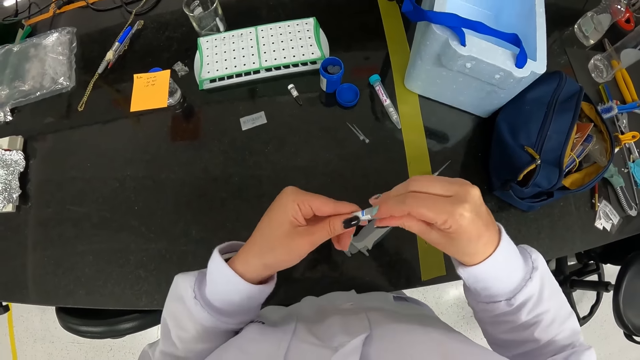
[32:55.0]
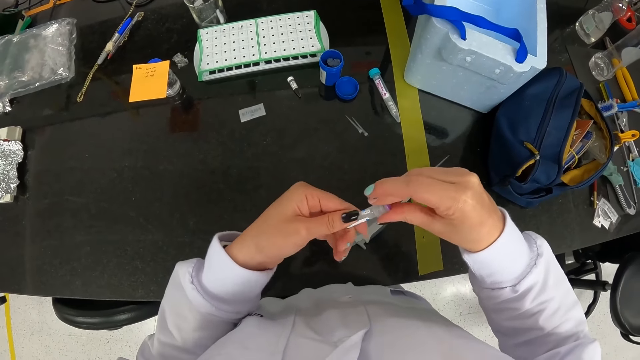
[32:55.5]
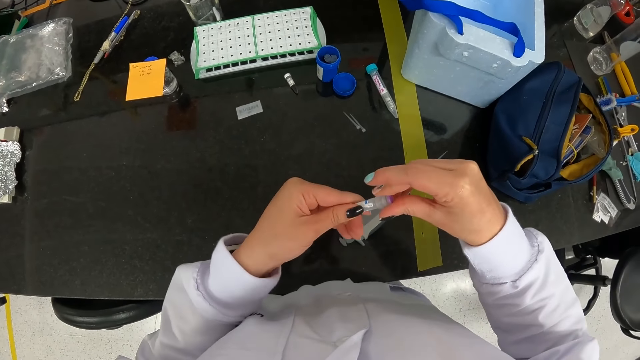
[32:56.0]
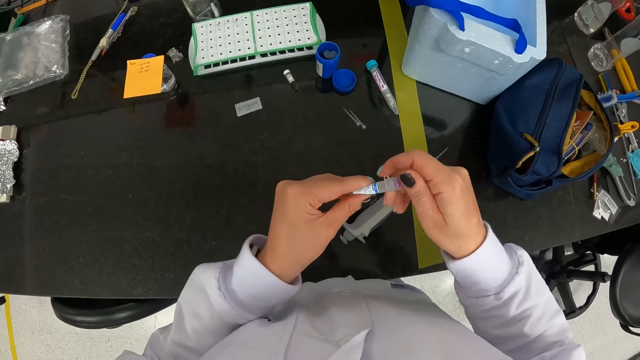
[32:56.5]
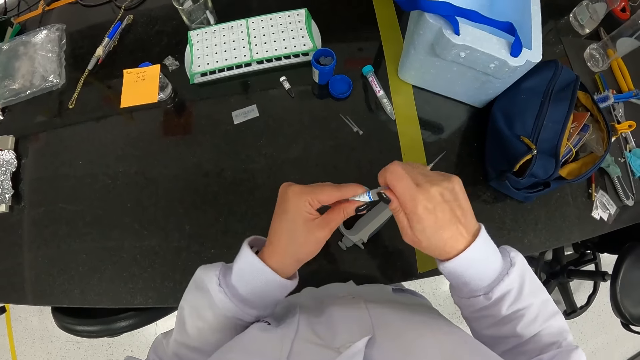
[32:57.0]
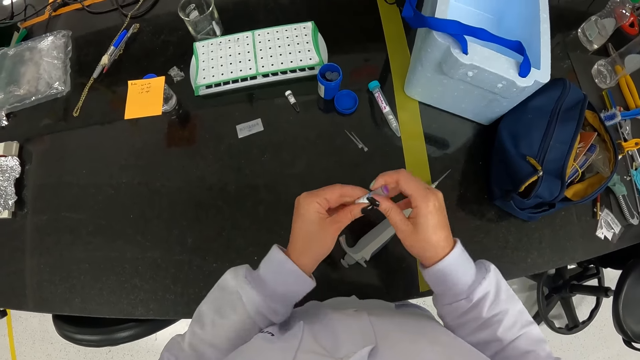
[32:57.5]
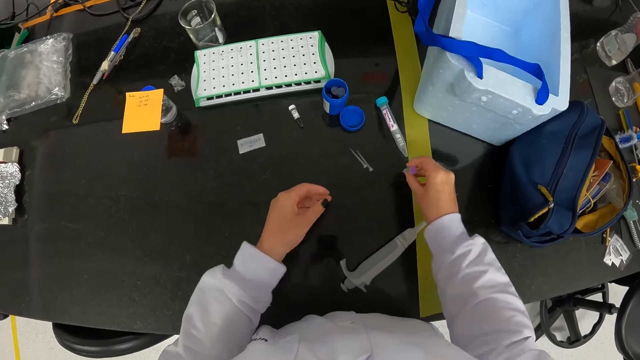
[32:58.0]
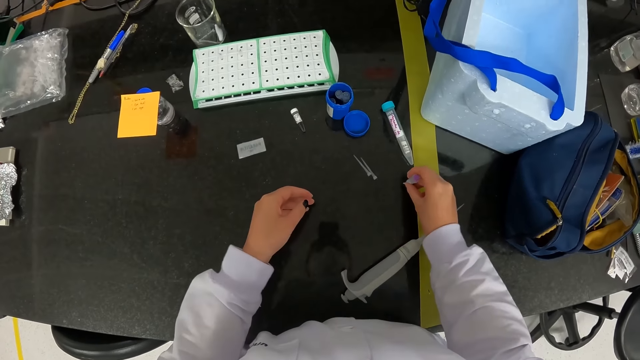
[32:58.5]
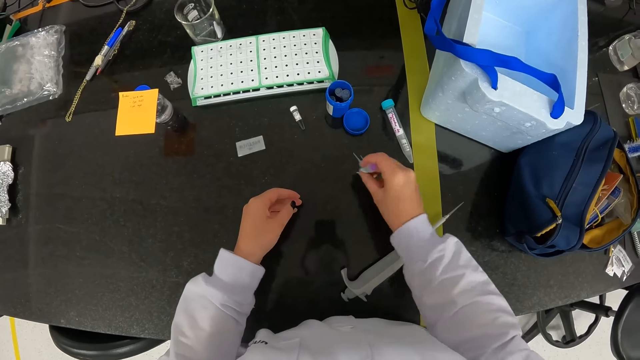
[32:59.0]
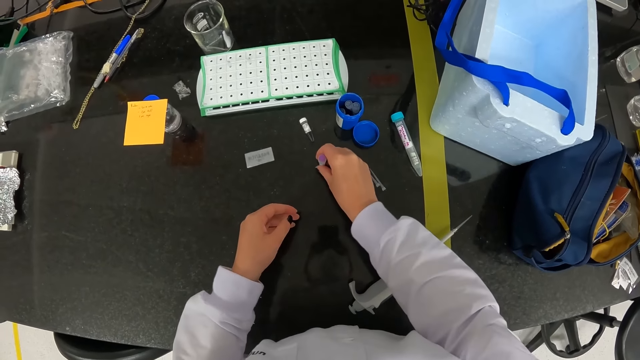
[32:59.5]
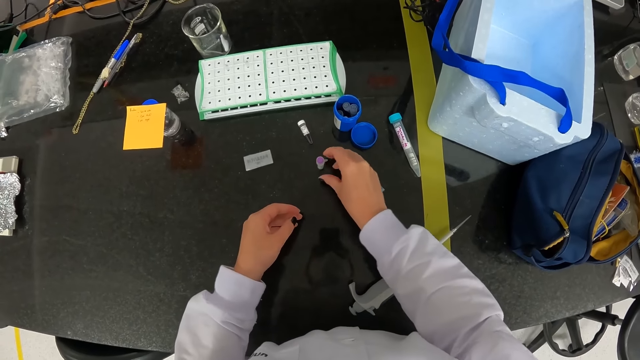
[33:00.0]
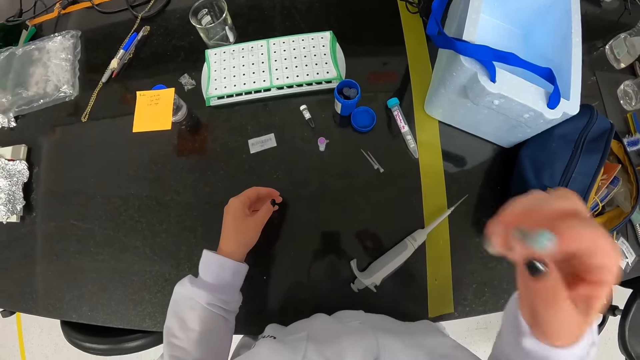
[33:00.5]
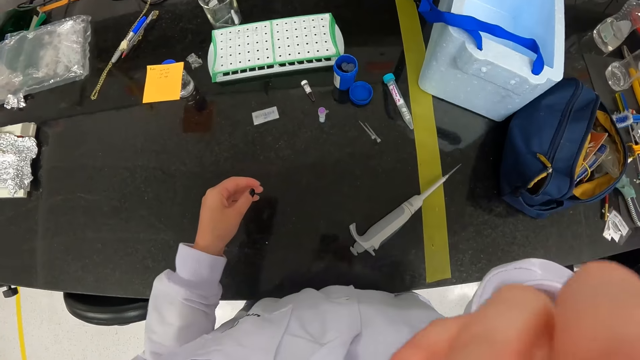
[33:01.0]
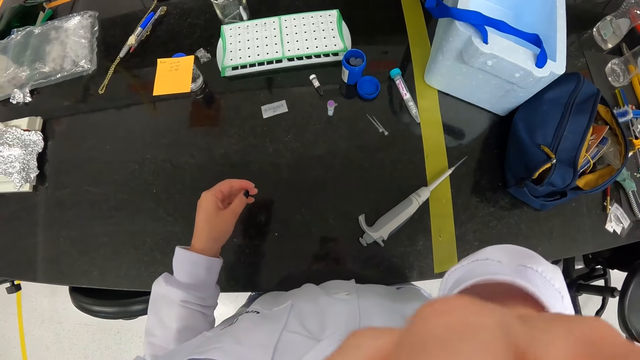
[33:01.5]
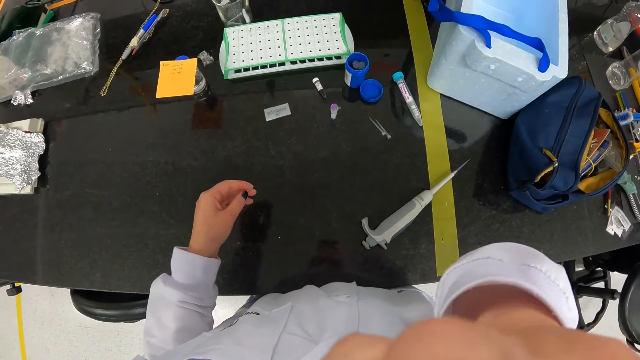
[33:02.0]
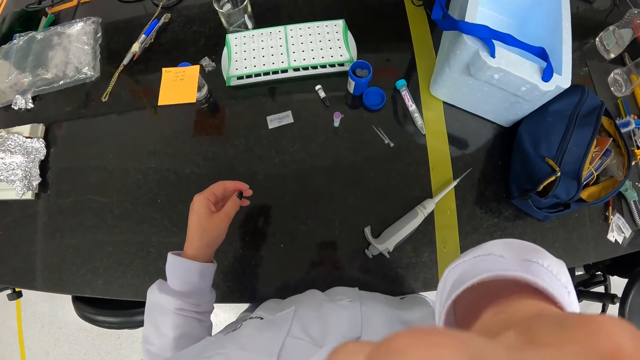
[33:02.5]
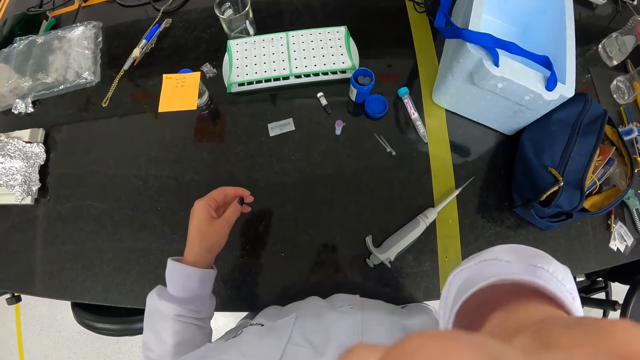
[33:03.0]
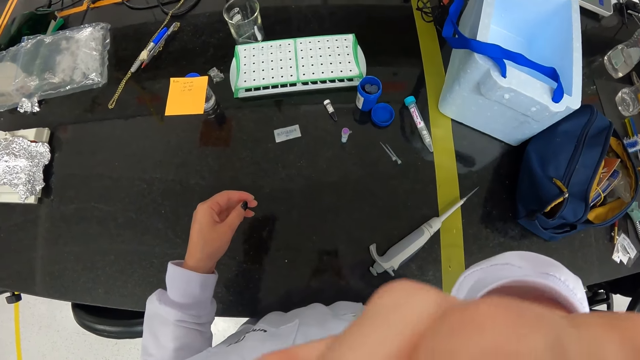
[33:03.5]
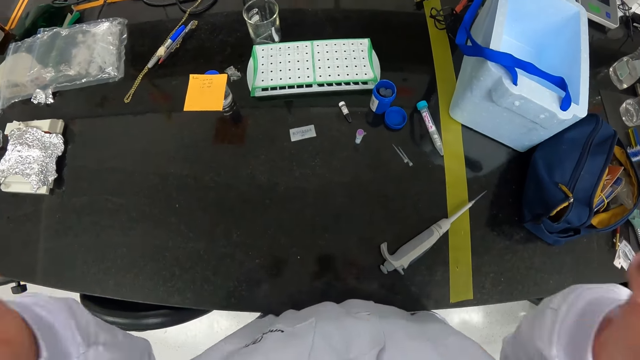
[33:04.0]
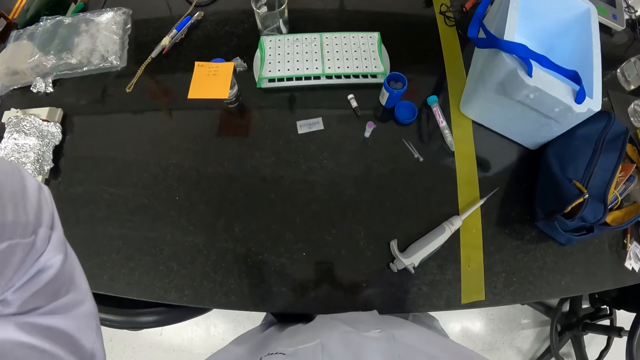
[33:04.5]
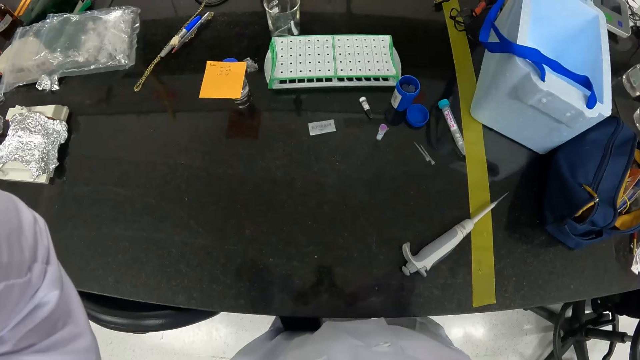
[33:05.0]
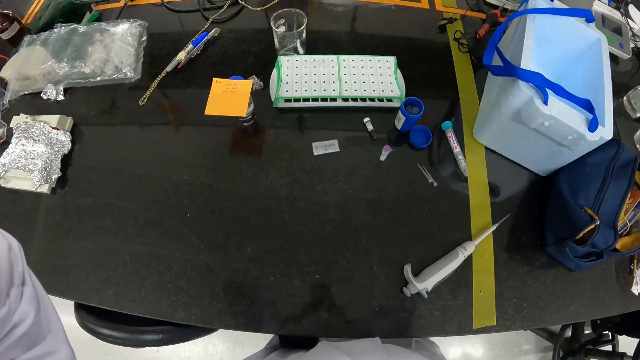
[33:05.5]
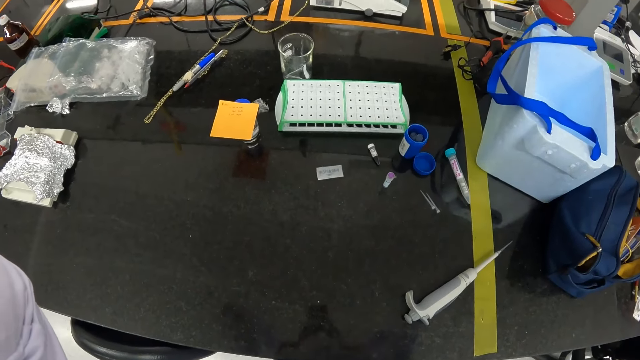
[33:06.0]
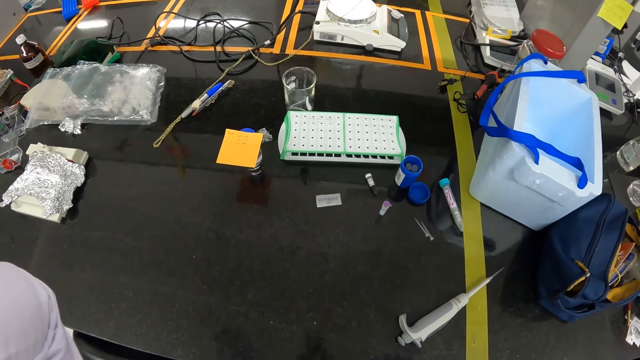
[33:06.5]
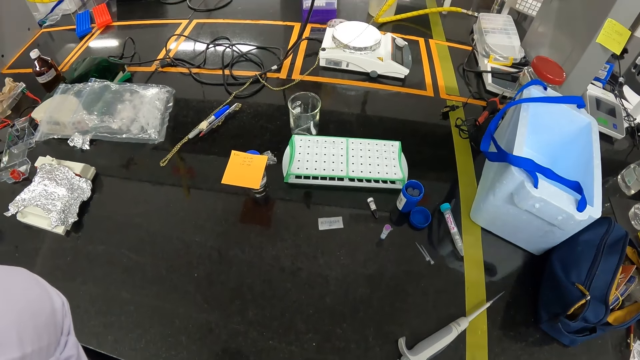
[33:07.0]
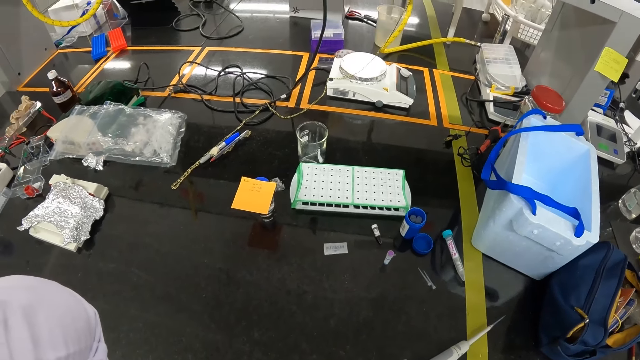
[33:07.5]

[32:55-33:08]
The camera wearer closes the sample tube in her left hand with her right hand. She drops the sample tube on the table with her right hand. She touches her face with her right hand. She scratches her face. She adjusts the camera.

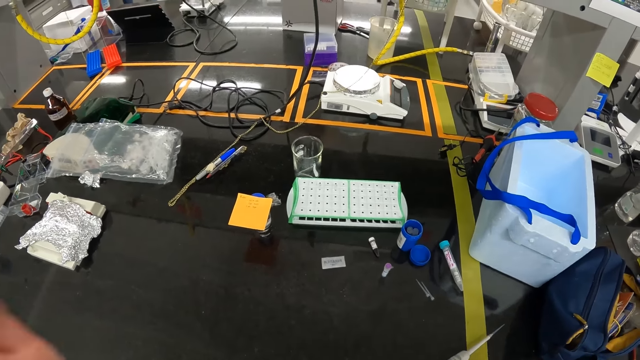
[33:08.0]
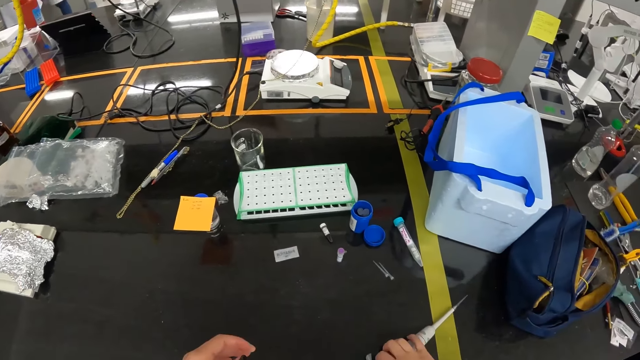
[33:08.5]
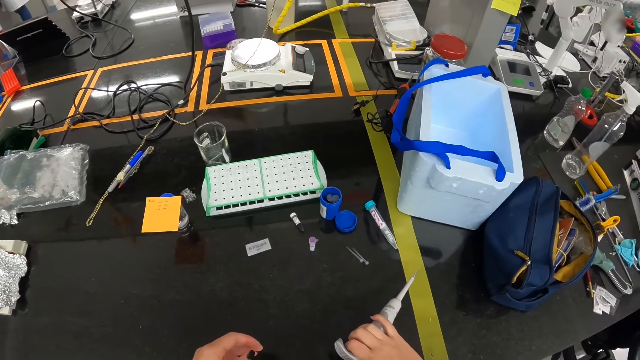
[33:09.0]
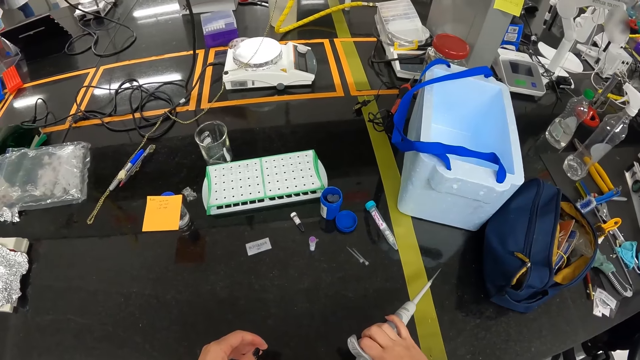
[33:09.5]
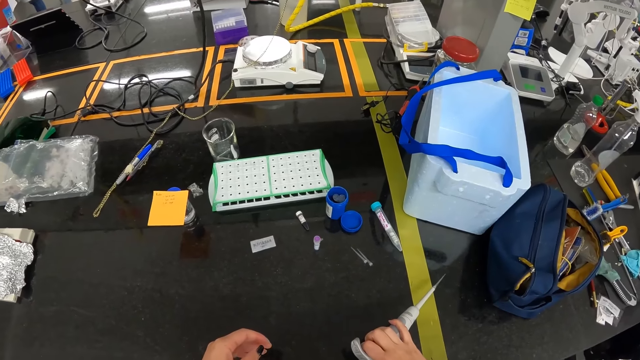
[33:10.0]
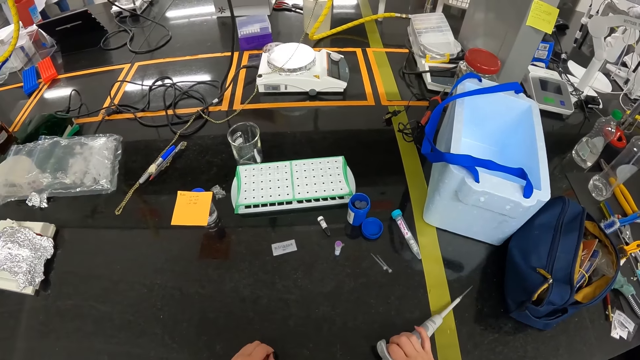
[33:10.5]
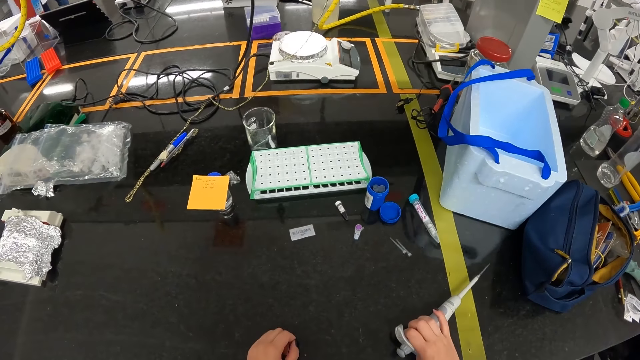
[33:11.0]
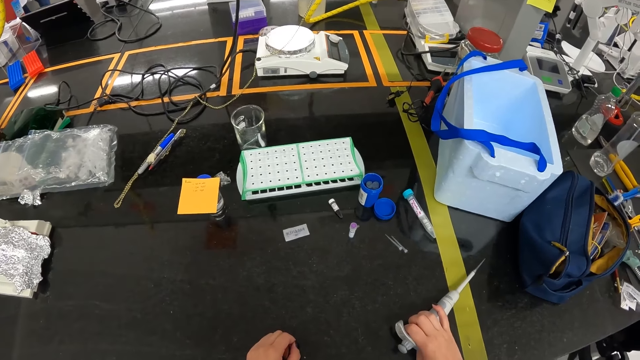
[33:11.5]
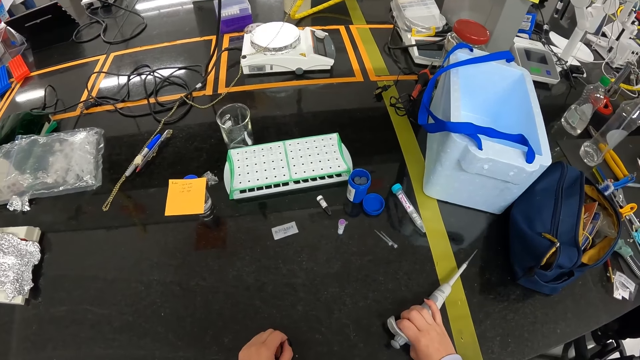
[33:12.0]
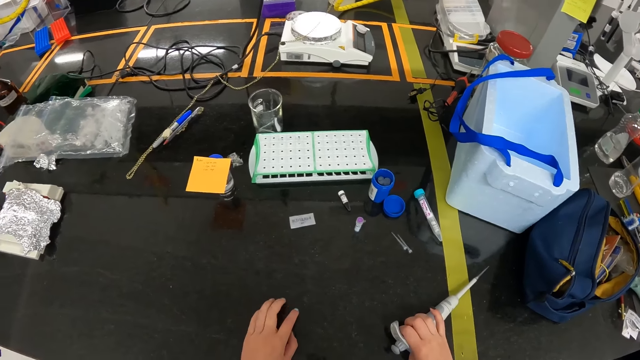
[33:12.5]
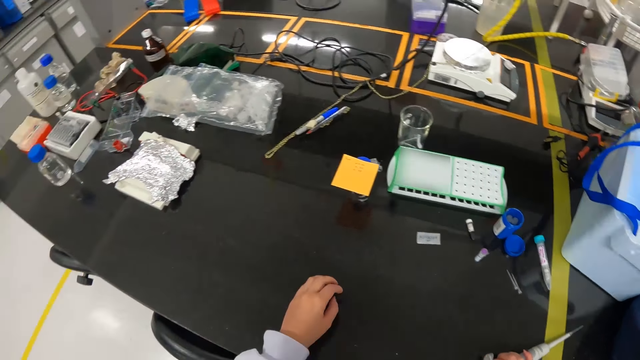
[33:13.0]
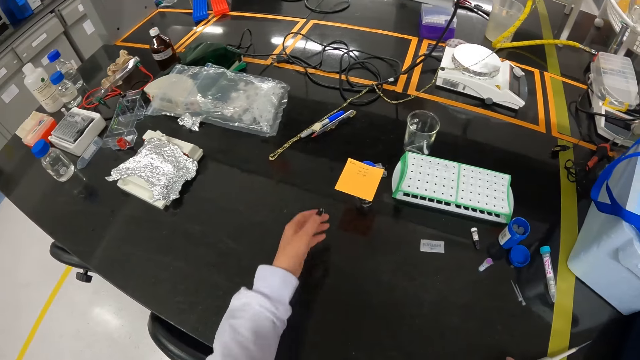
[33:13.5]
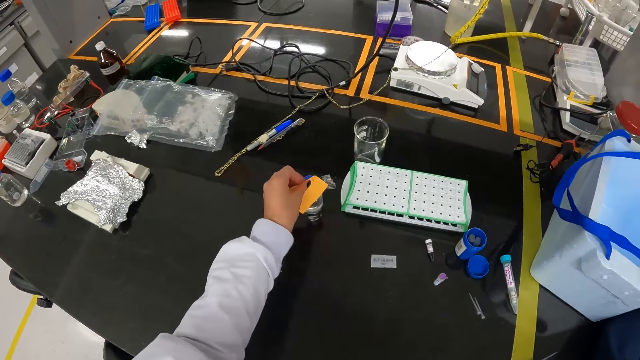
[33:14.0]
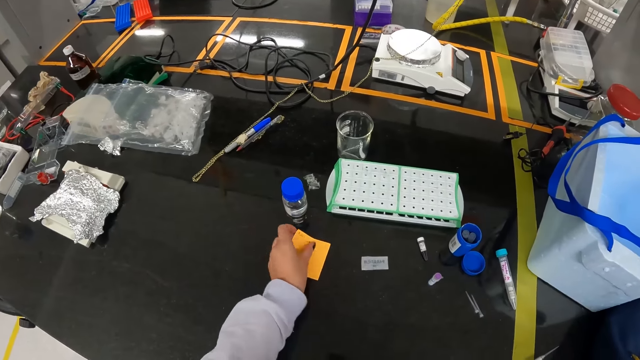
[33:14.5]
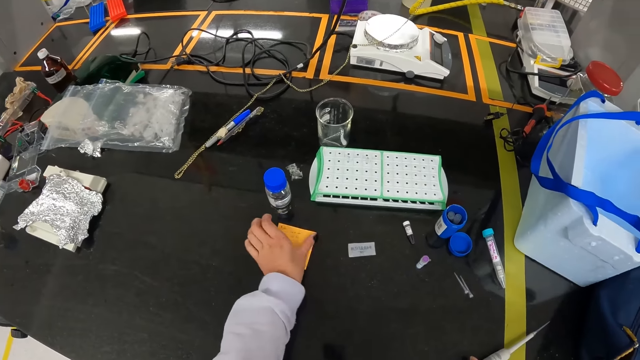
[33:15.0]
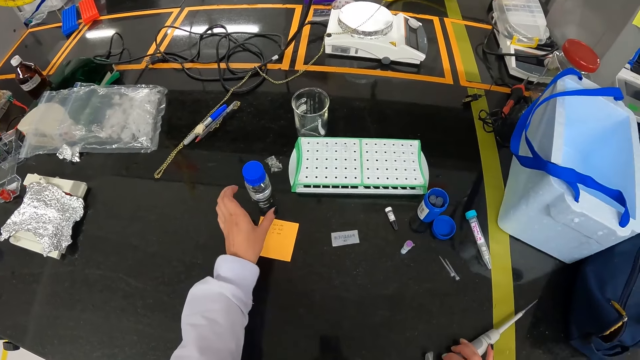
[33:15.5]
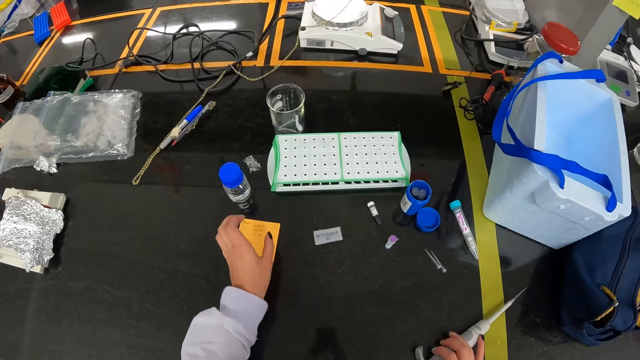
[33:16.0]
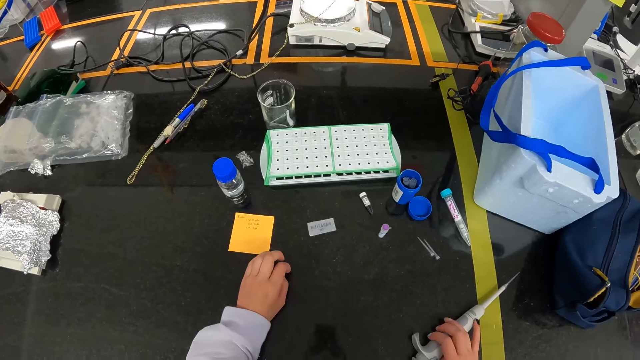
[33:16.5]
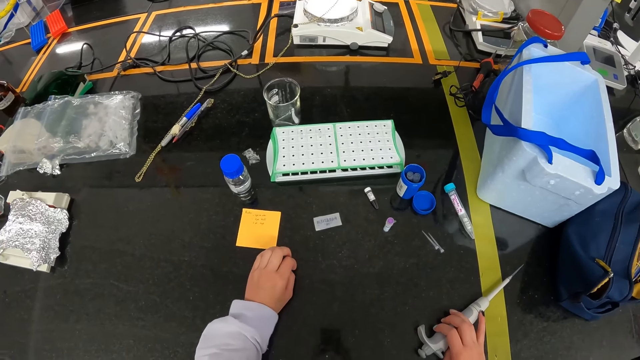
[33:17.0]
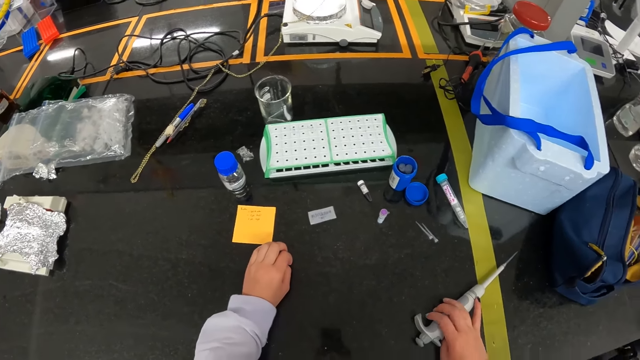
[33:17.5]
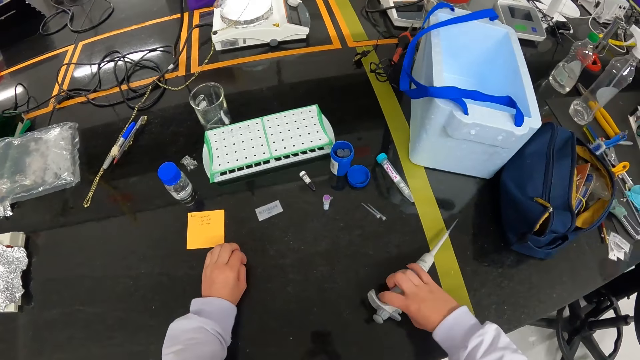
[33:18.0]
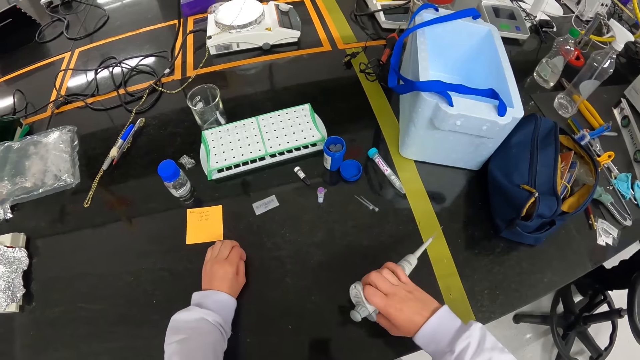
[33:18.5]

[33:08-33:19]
The camera wearer moves the micropipette on the table with her right hand. She picks the test gun. She picks a sticky note from a plastic bottle with her left hand. She moves the paper. She sticks the sticky note in her left hand on the table. She picks the micropipette on the table with her right hand. She looks around.
